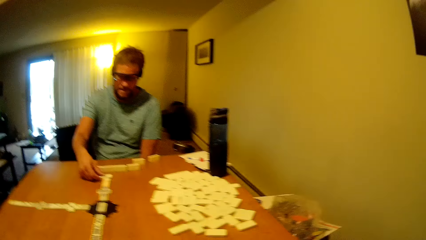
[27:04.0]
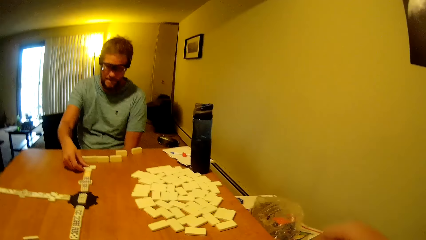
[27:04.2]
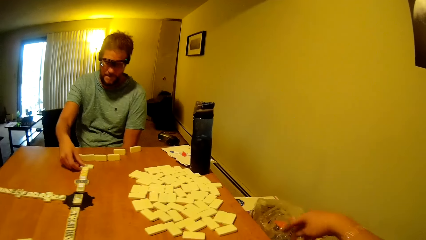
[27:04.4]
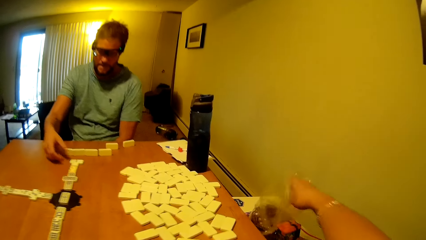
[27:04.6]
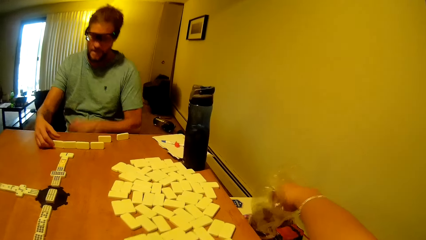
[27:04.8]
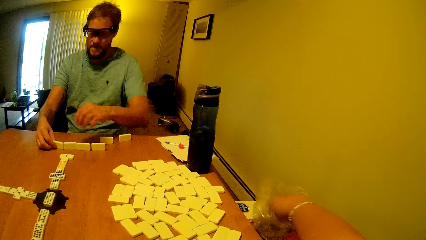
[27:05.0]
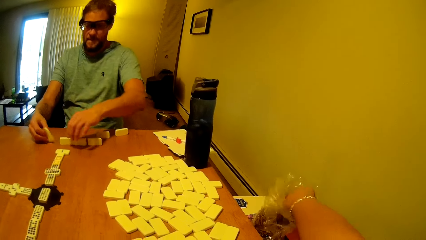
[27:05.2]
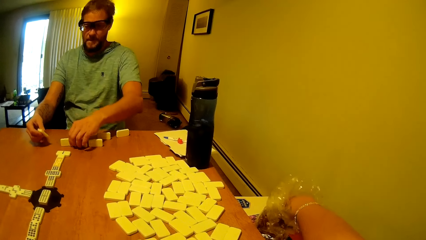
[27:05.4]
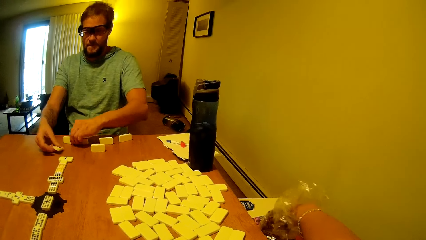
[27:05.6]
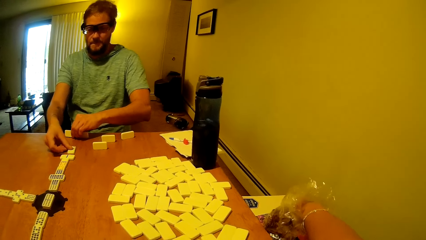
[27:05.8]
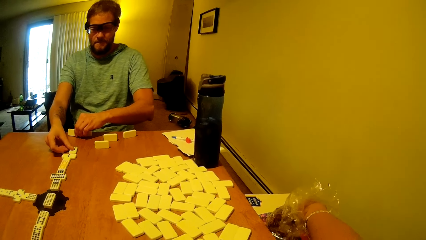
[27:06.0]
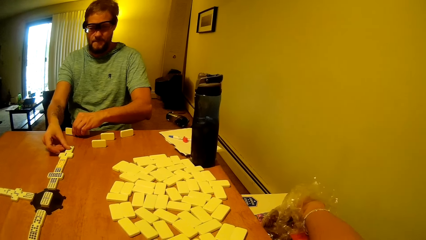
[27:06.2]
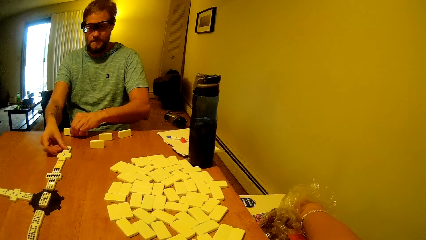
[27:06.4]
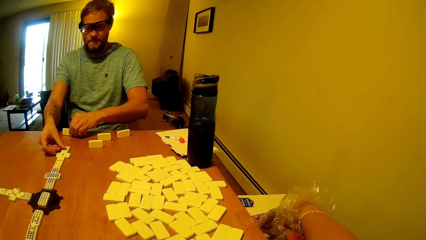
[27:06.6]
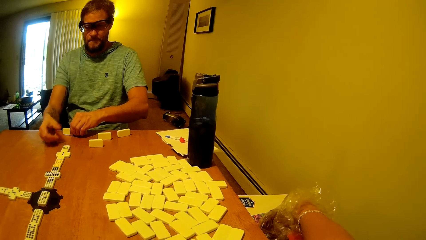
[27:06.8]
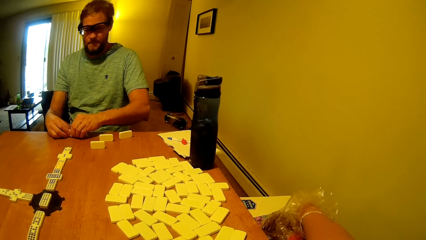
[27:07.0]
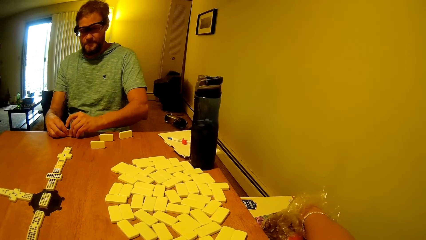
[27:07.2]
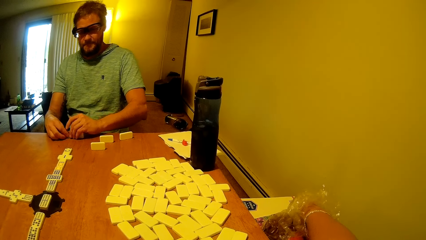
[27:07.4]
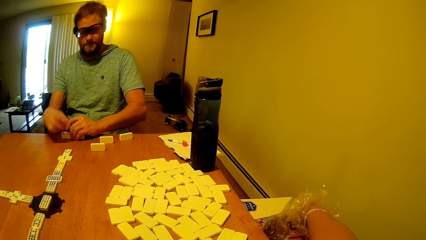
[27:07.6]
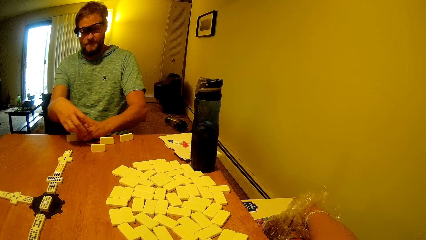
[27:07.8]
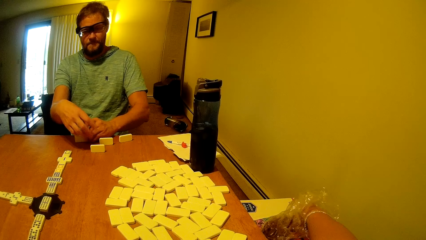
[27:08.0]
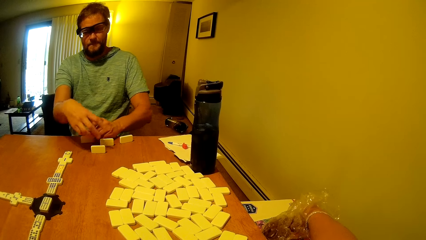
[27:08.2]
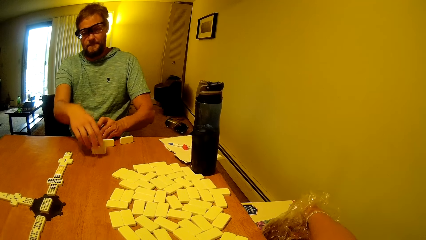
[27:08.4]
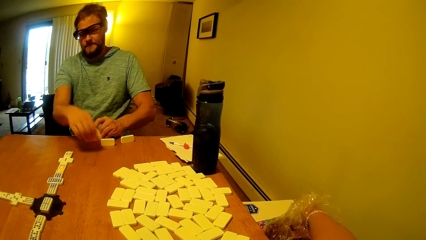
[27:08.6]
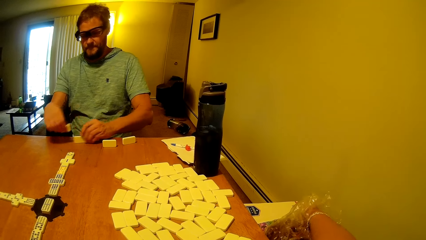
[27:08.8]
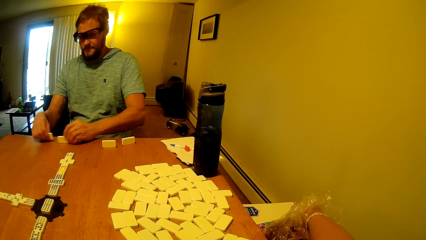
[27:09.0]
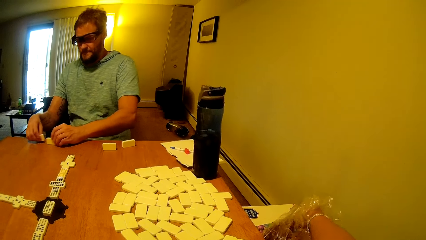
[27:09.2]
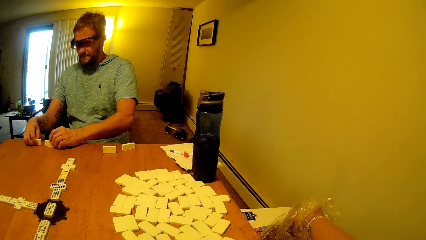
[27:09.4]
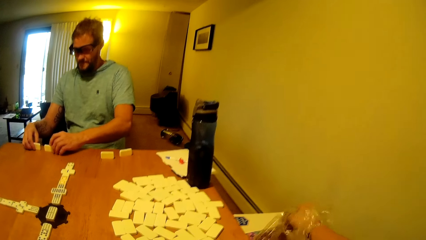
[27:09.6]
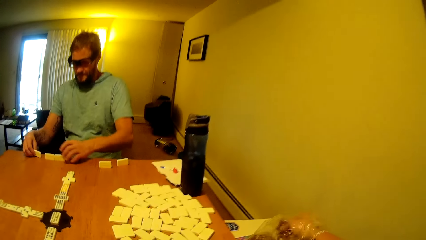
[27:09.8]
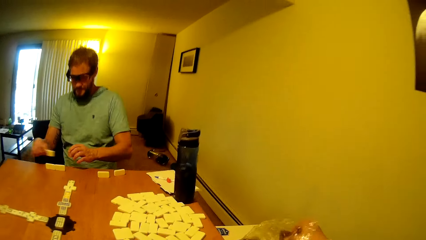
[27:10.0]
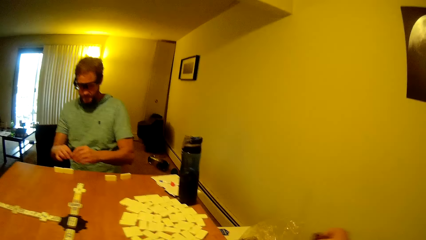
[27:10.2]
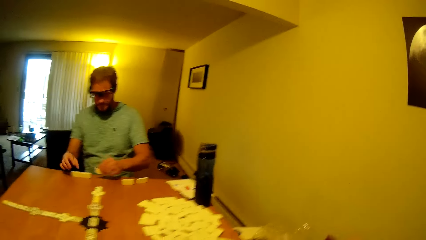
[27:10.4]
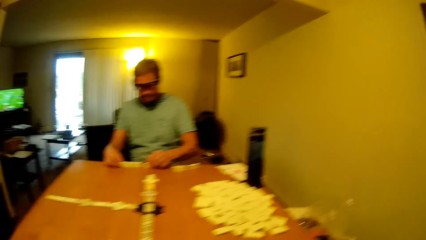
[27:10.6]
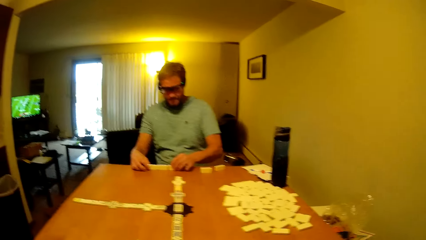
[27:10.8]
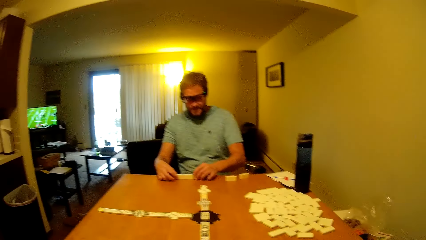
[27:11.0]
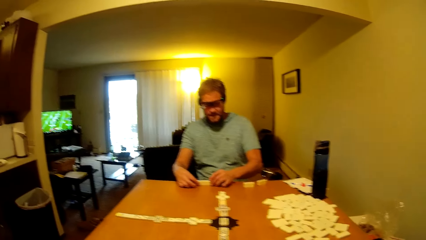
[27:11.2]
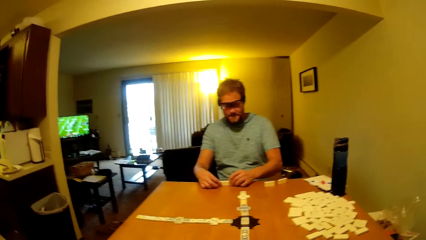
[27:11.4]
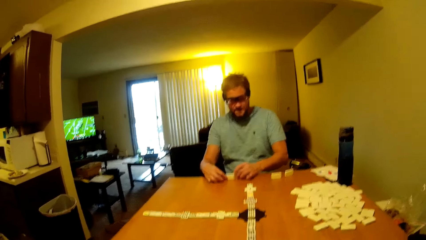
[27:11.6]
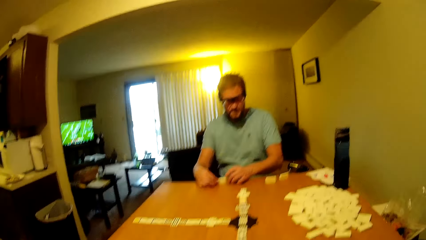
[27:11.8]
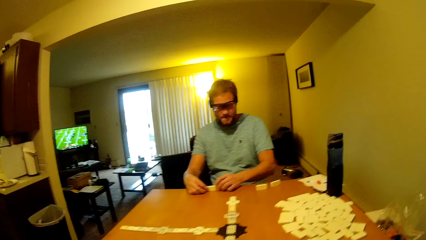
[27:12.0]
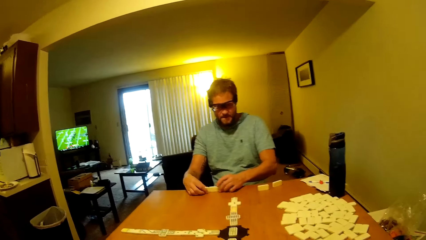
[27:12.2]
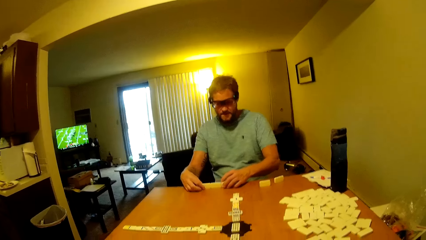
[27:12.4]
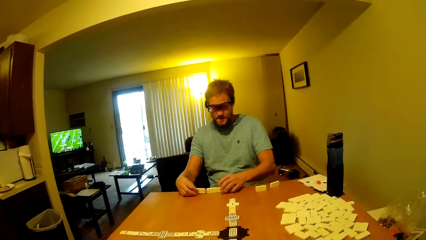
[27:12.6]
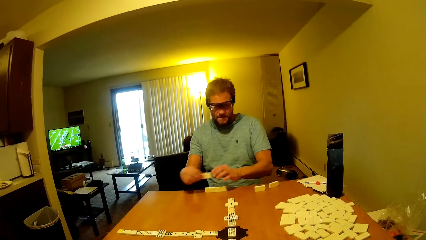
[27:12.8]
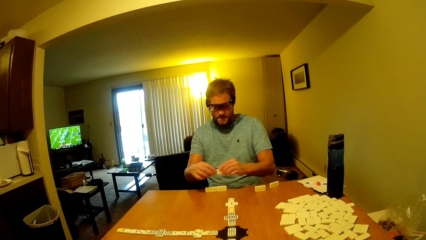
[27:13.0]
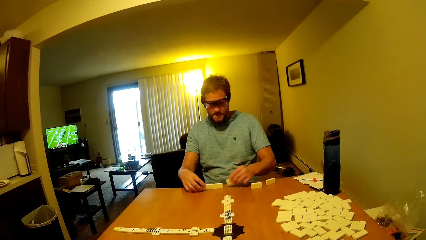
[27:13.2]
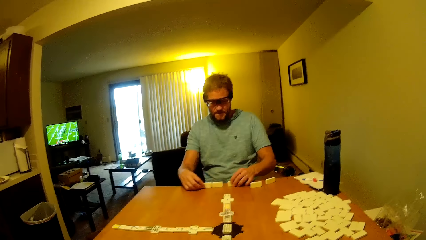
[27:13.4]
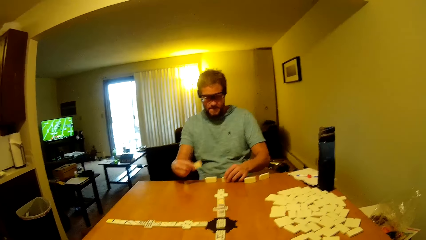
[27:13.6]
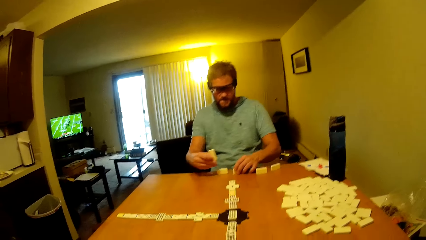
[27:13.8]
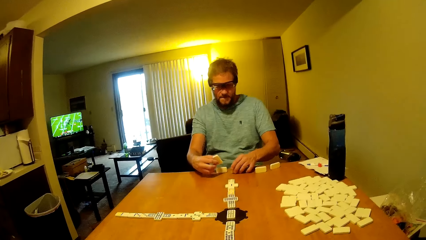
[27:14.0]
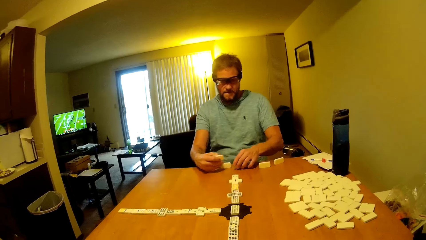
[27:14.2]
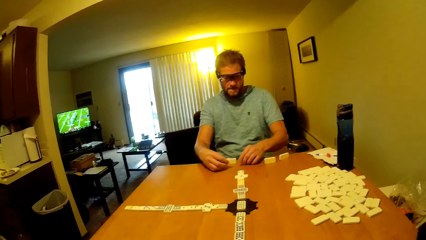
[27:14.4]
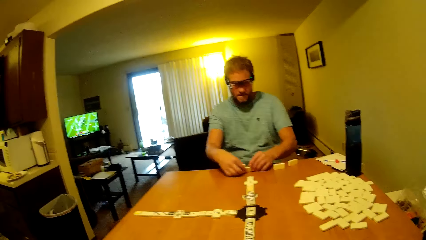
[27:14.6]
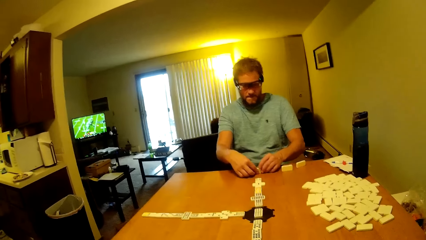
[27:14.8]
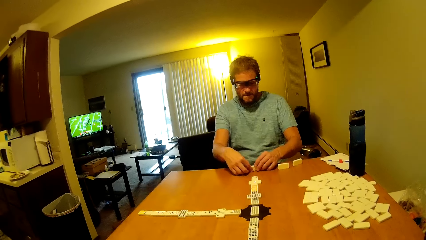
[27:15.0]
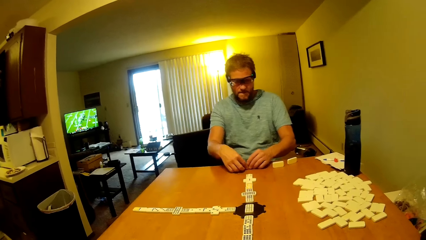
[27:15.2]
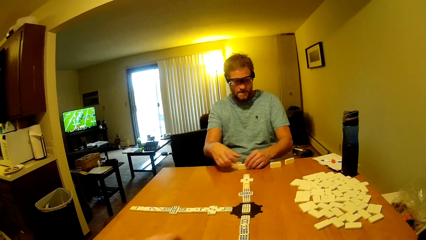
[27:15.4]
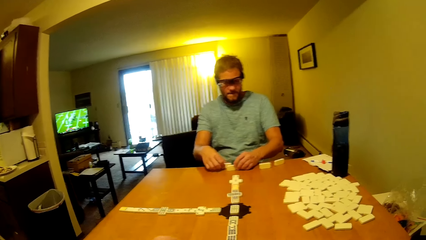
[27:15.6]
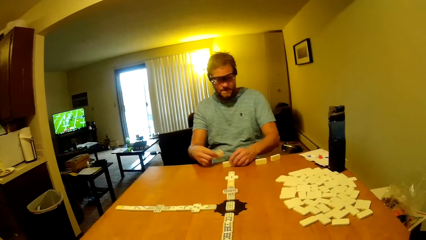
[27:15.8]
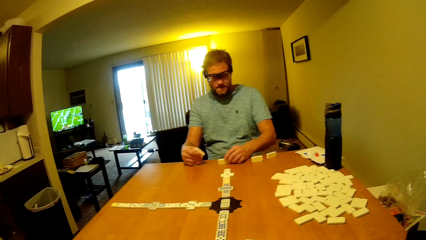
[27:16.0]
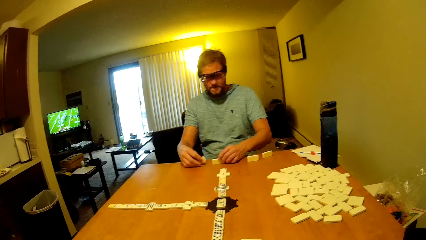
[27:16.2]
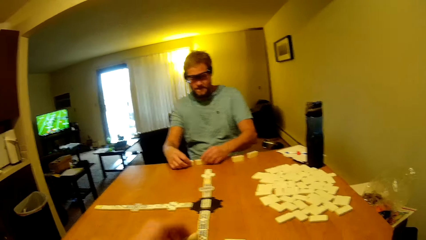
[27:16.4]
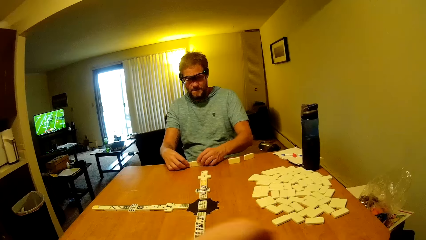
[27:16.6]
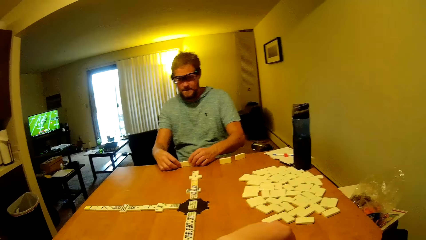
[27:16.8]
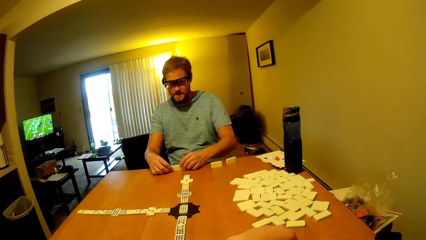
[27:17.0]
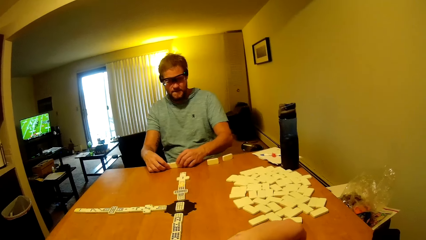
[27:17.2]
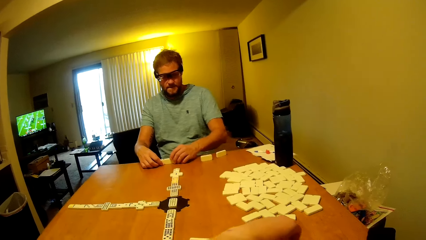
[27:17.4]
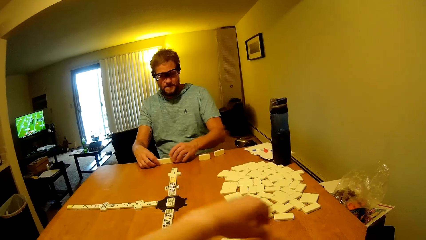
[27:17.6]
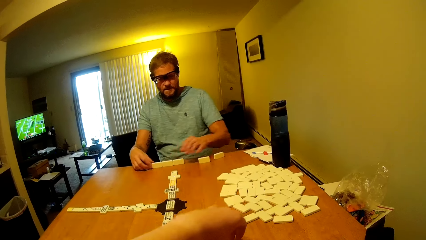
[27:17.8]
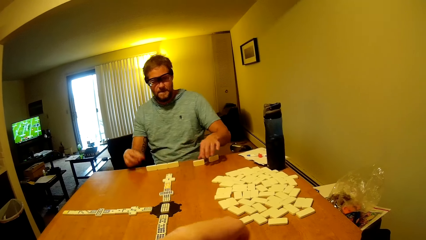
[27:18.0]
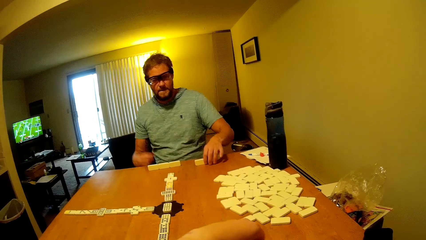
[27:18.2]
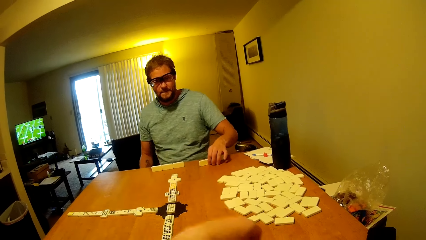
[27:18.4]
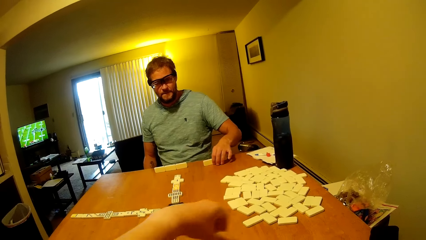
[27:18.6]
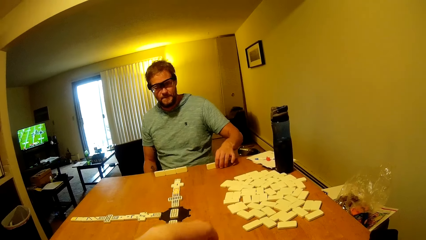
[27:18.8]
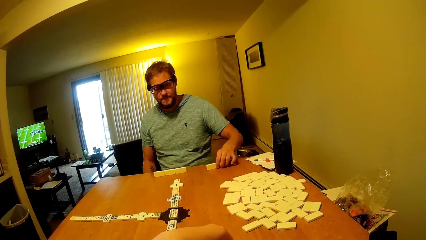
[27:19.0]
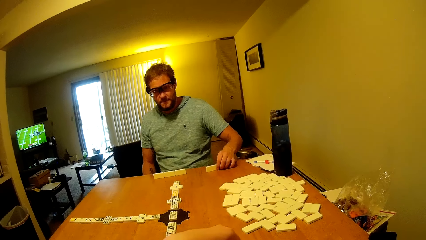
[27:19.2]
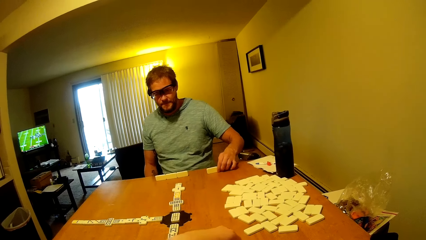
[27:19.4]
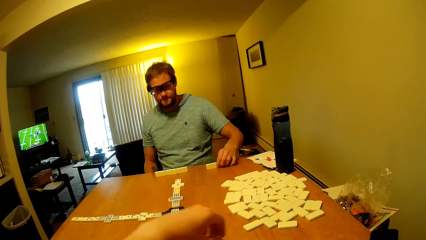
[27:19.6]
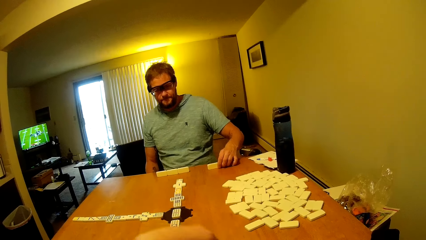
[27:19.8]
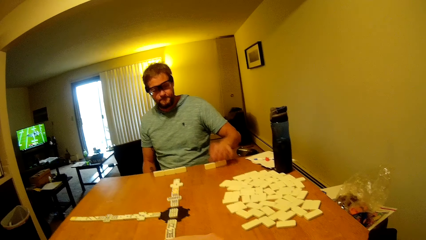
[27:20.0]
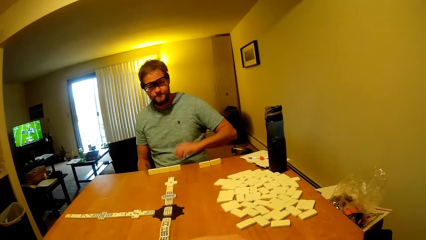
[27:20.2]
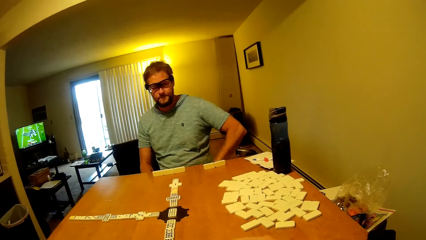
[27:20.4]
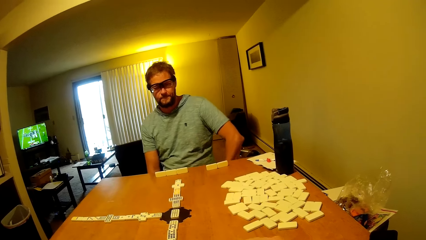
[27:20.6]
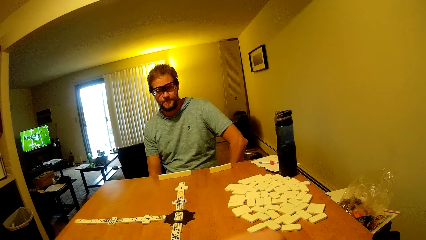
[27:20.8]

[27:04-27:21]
A man puts a domino tile on the table. The camera wearer takes the snack in the nylon paper bag. The man picks a domino tile on the table, puts a domino tile on the table and moves a domino tile on the table. He picks a domino tile on the table, moves a domino tile on the table, assembles the word boards, puts a domino tile on the table, picks a domino tile on the table and puts a domino tile on the table. The camera wearer eats the snack. The man picks a domino tile on the table, puts a domino tile on the table, picks a domino tile on the table and puts a domino tile on the table.
